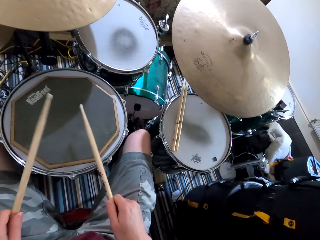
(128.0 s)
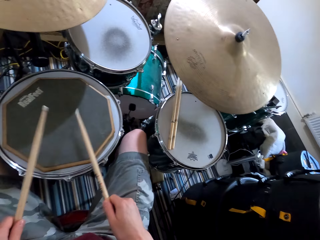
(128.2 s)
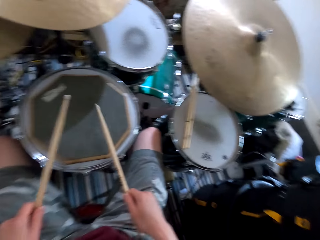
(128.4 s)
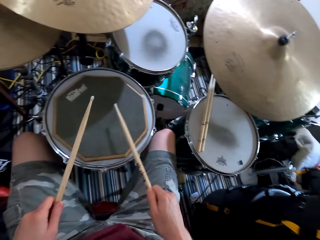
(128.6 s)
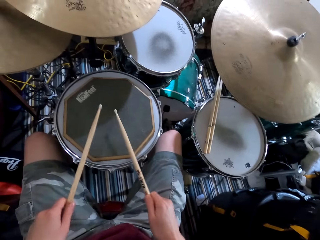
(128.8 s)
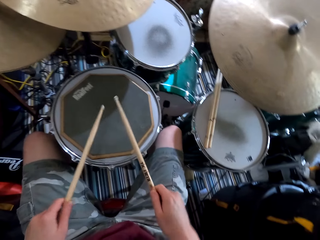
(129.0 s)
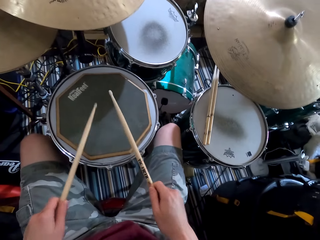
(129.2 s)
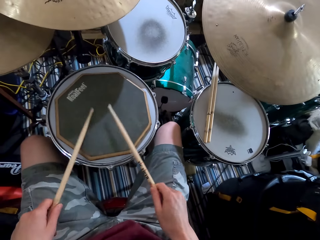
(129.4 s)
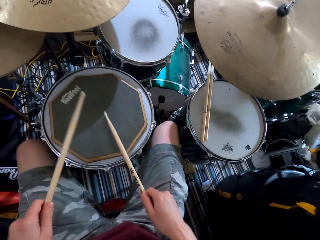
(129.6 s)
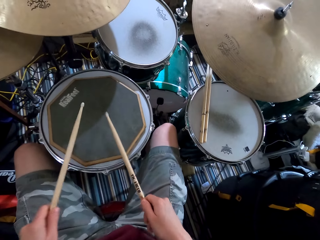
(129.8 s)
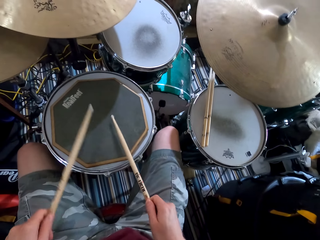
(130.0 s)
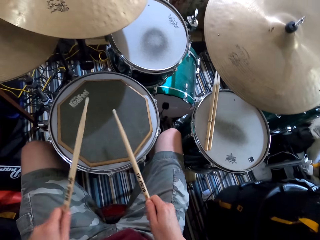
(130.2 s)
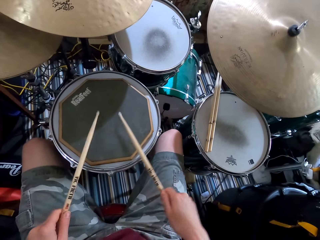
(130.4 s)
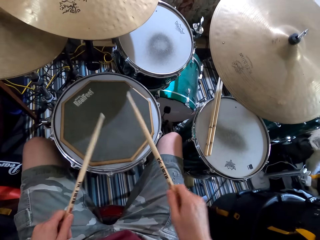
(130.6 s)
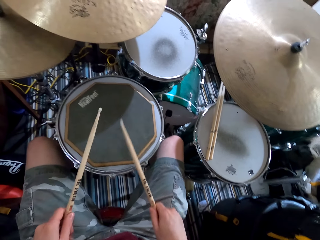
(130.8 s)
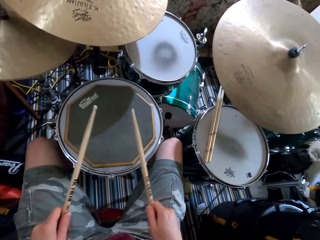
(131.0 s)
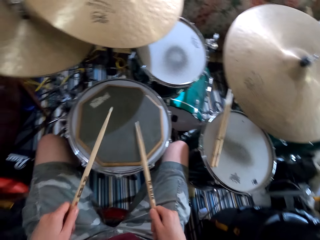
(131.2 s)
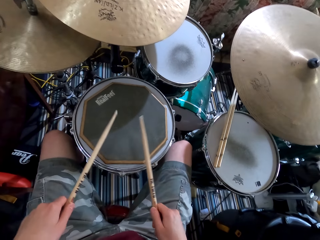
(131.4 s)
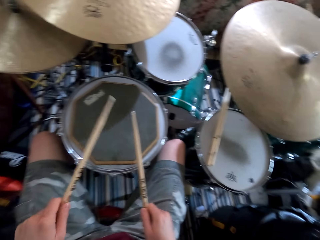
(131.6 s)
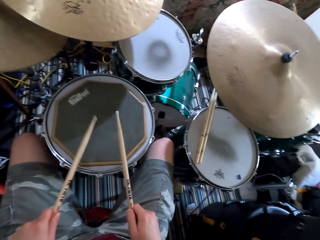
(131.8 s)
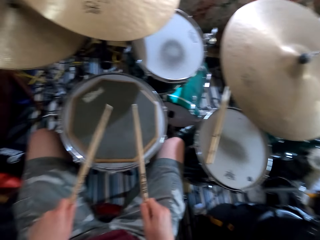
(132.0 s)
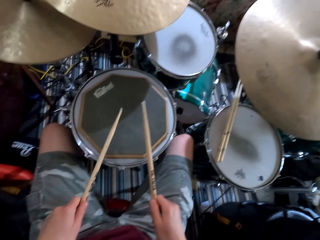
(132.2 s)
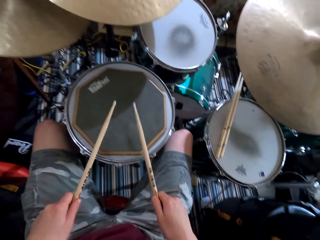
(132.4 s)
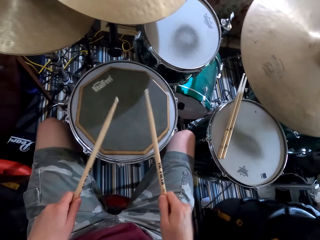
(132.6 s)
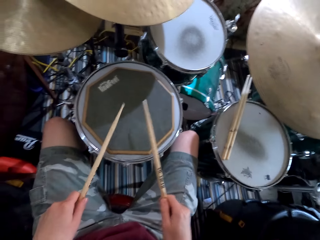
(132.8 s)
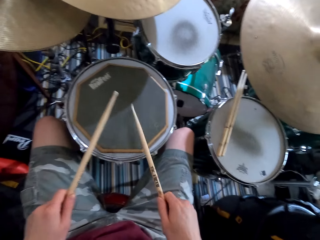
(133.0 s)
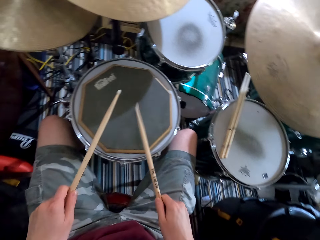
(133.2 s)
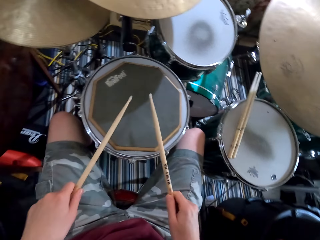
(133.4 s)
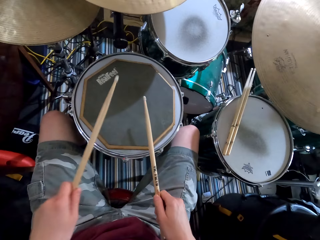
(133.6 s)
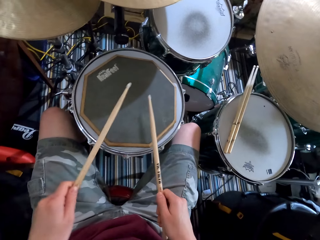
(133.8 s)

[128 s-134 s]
The camera wearer looks around. They play the drums.

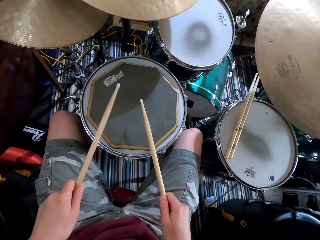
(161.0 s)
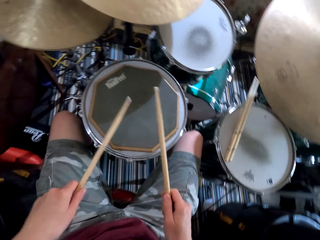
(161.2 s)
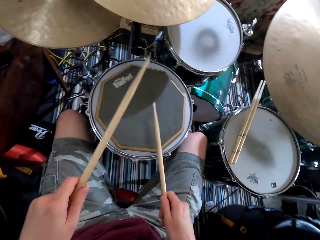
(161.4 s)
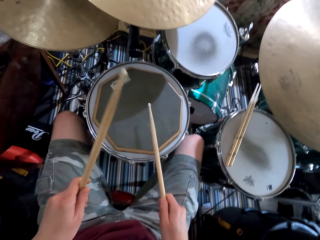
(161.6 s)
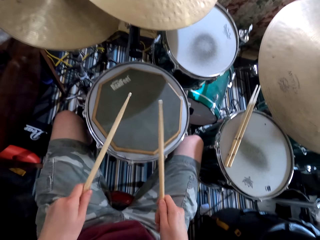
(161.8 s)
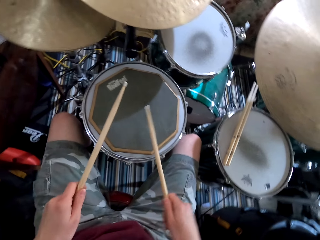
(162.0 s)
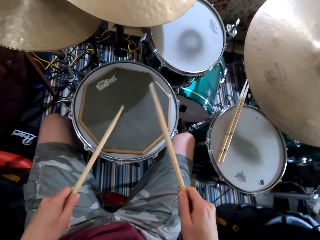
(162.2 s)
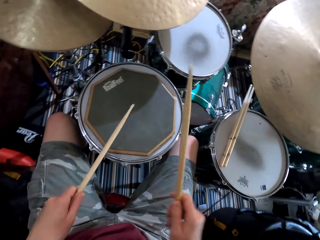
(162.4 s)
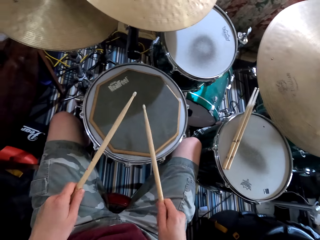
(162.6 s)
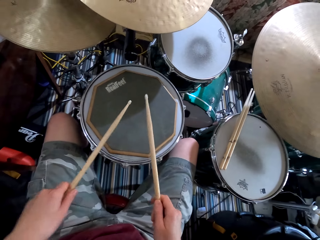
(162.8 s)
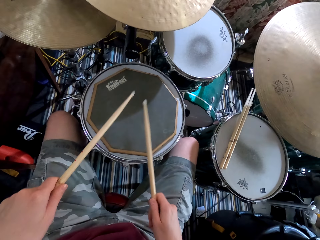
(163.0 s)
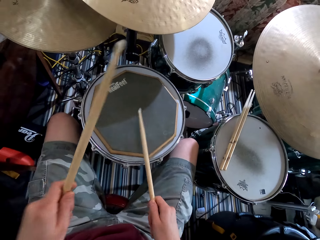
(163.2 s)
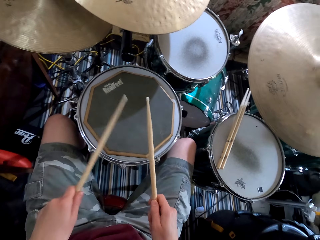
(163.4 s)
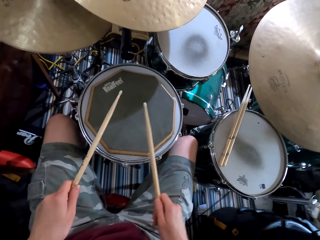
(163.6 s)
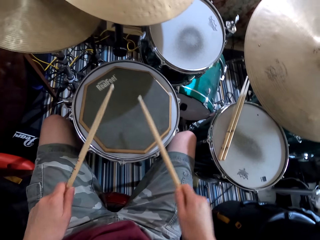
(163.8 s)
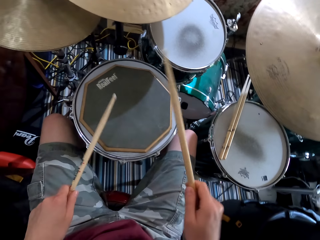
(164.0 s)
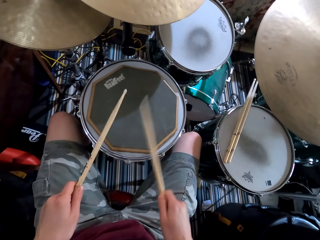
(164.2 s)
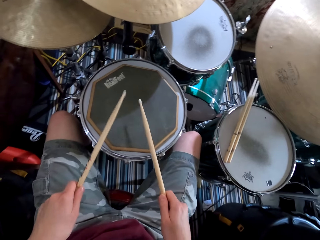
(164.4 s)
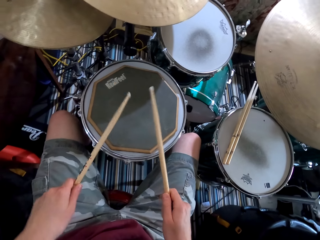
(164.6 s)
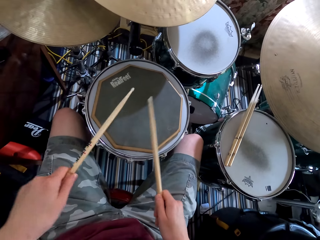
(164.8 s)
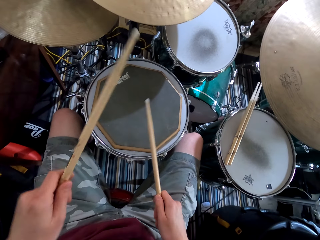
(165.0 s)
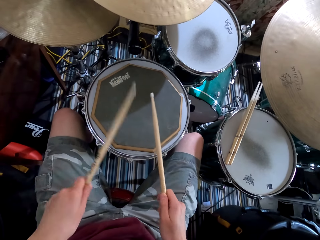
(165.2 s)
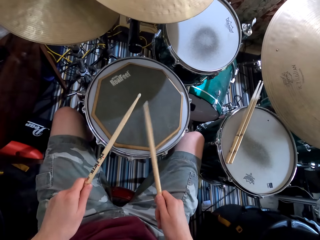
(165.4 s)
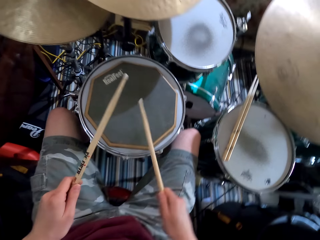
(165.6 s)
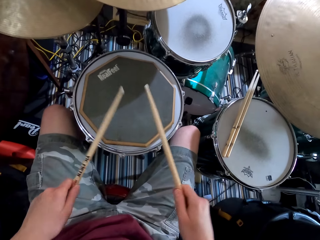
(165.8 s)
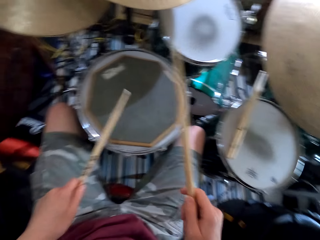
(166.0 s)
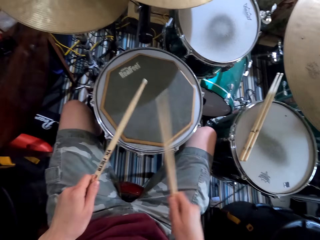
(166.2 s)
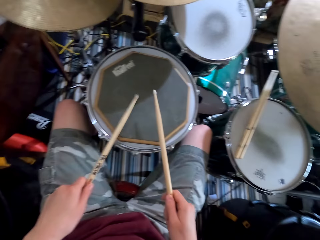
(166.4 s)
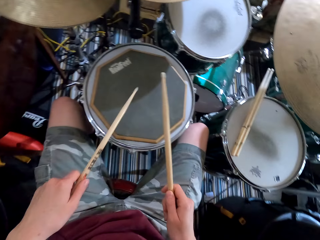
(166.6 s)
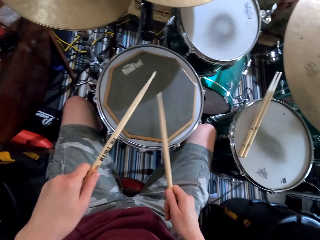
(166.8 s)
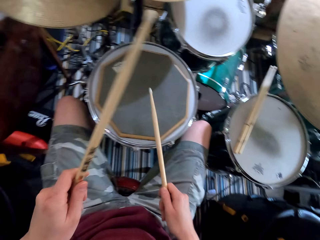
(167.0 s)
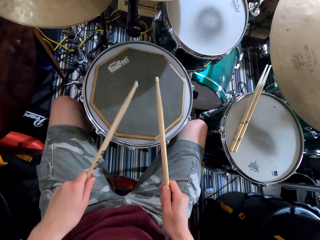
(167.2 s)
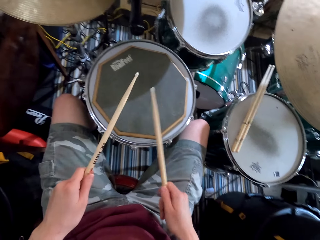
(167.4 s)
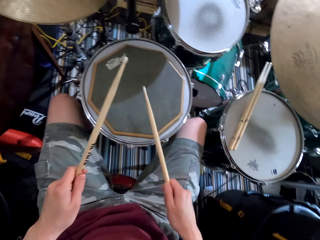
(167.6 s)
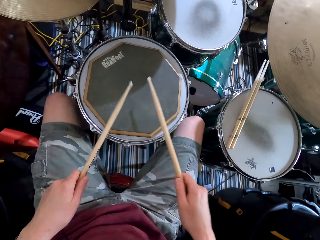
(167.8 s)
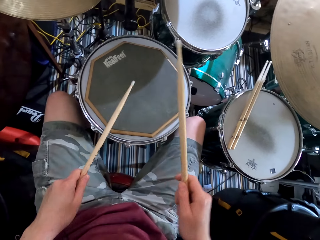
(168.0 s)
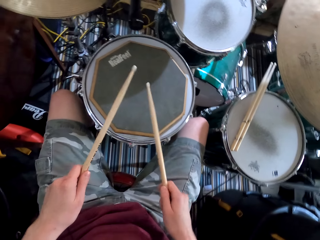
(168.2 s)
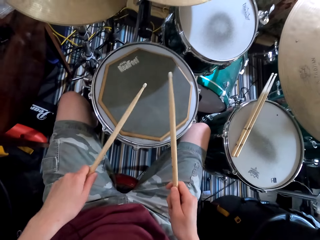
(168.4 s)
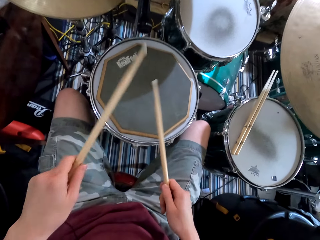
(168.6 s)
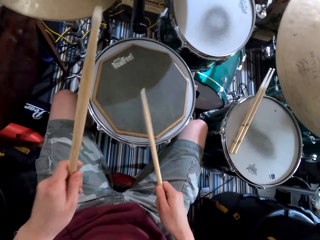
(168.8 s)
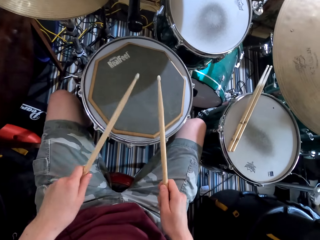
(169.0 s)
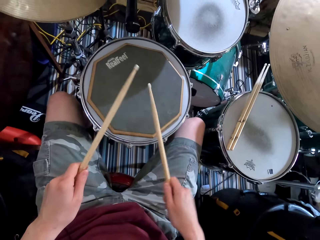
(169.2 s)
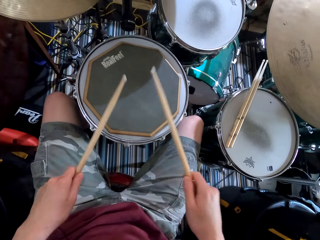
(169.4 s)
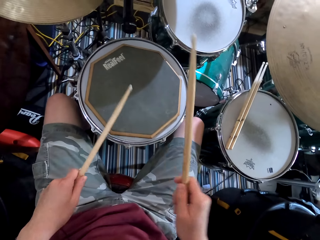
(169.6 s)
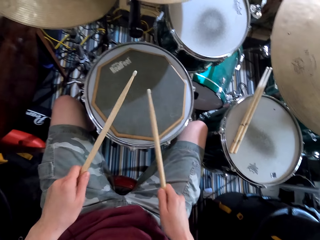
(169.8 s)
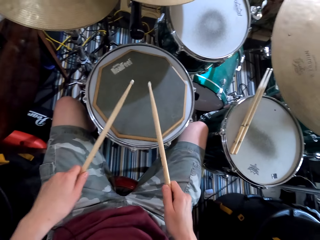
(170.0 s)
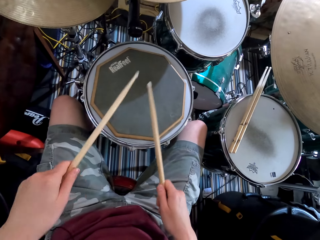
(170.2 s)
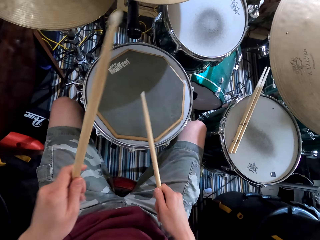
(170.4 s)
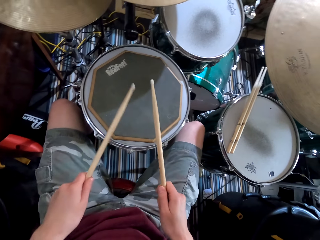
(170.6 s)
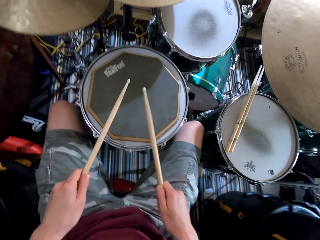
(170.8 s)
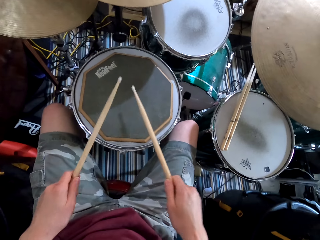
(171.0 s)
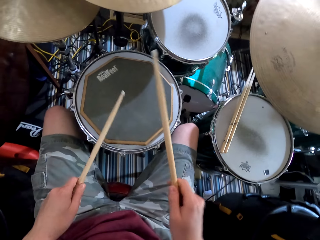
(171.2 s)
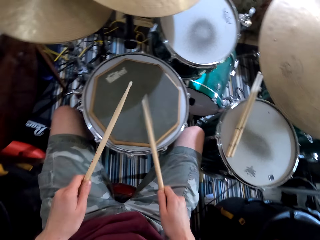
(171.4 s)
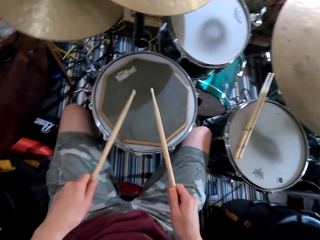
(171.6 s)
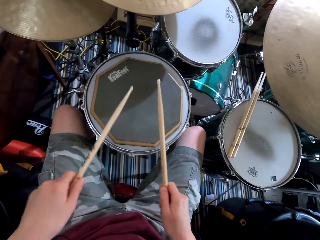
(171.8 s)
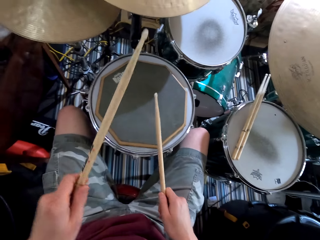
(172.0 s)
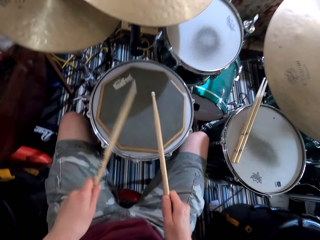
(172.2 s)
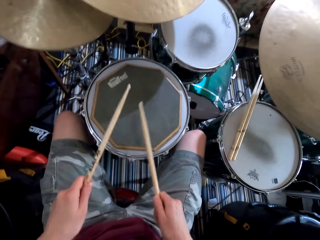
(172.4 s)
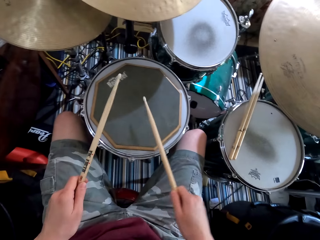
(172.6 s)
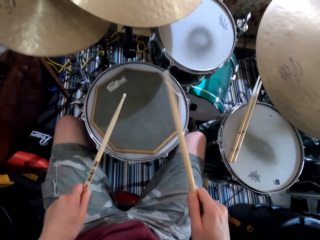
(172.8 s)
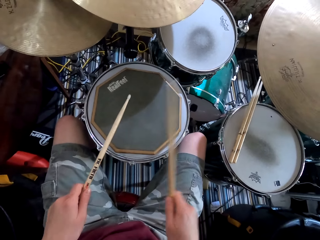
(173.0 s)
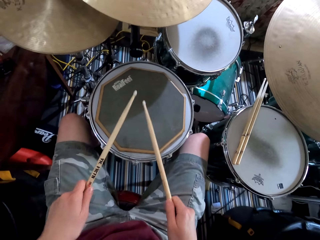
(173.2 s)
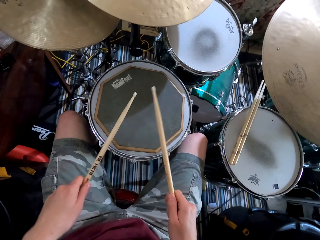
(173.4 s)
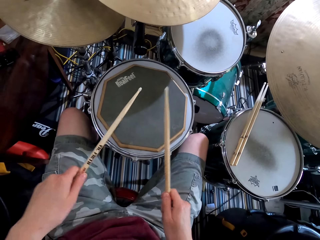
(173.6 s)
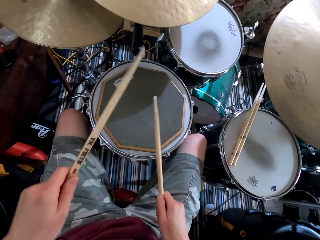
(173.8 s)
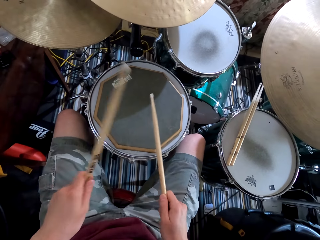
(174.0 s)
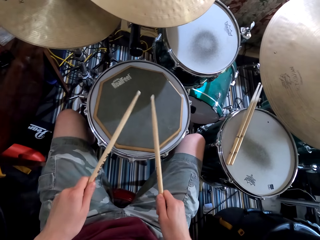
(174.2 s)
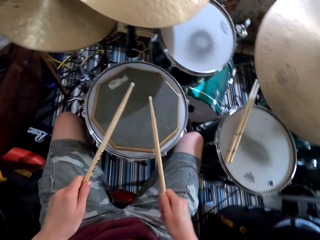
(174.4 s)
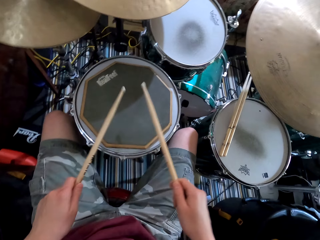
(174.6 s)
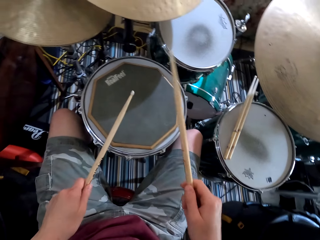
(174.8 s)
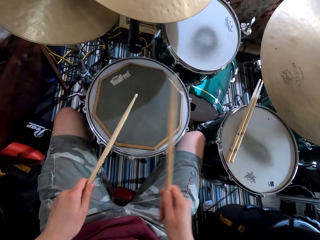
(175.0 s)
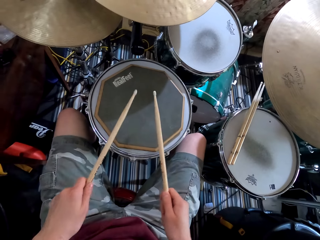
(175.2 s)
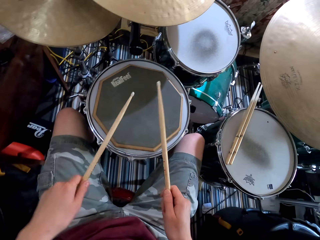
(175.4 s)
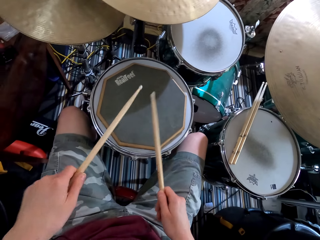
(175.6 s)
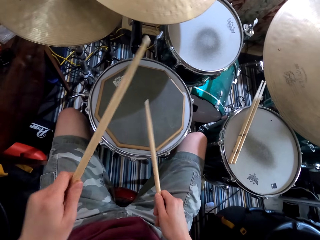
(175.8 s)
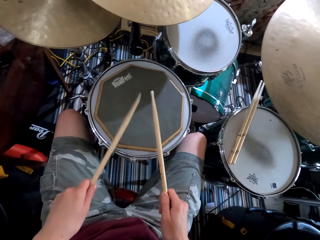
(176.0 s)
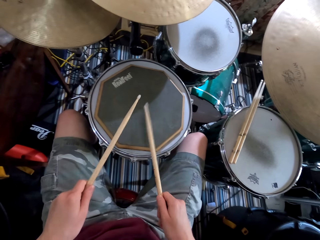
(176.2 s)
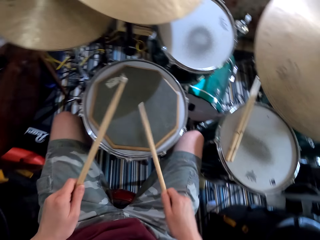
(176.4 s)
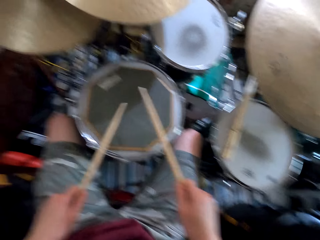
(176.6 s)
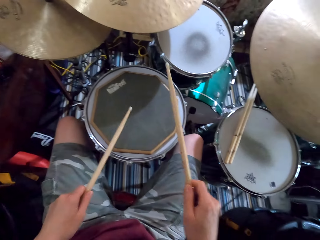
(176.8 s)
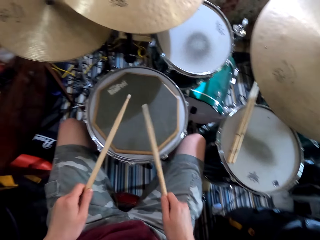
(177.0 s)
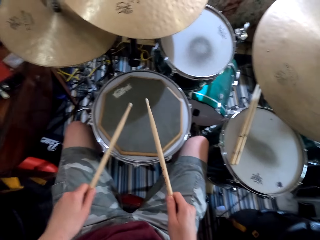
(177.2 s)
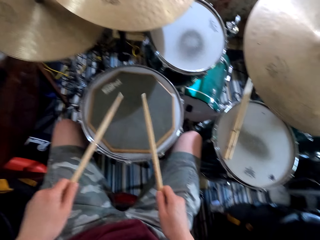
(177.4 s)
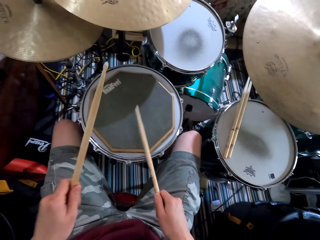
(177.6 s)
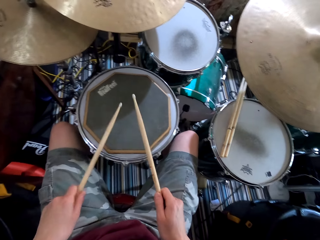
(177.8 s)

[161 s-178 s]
The camera wearer plays the drums.
